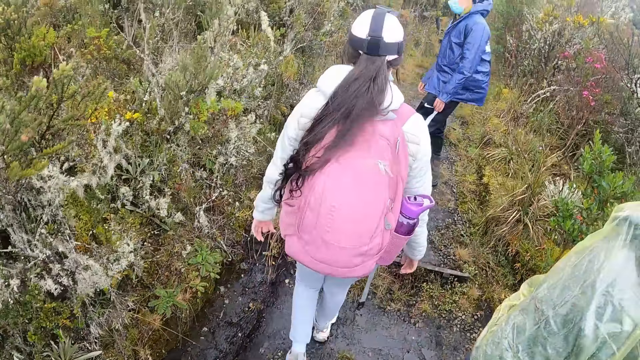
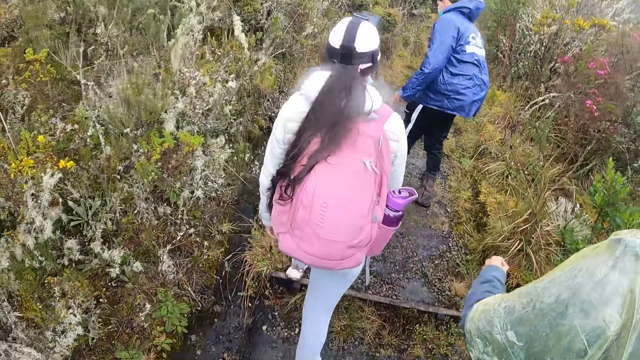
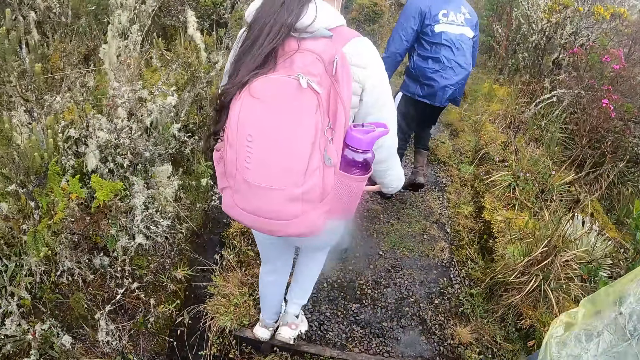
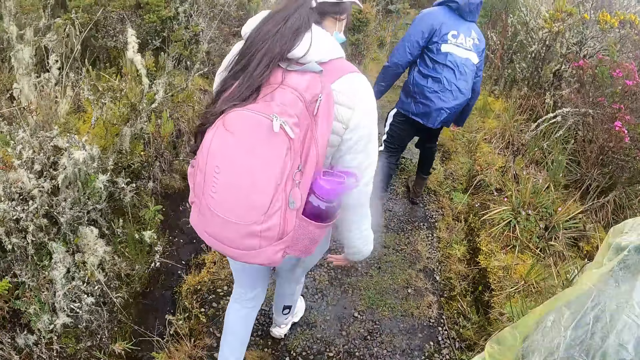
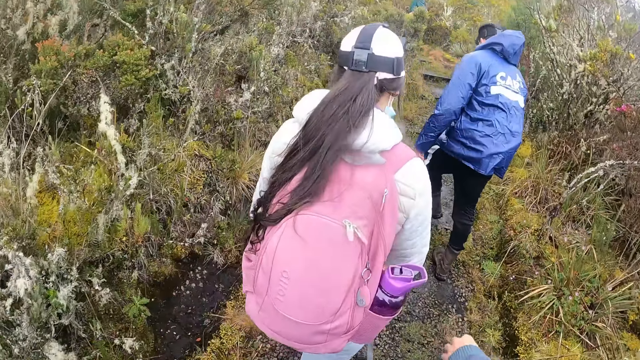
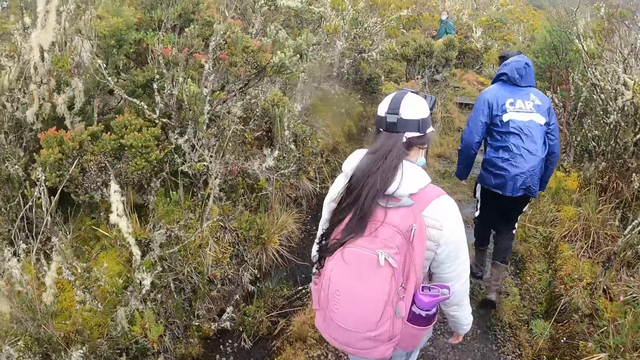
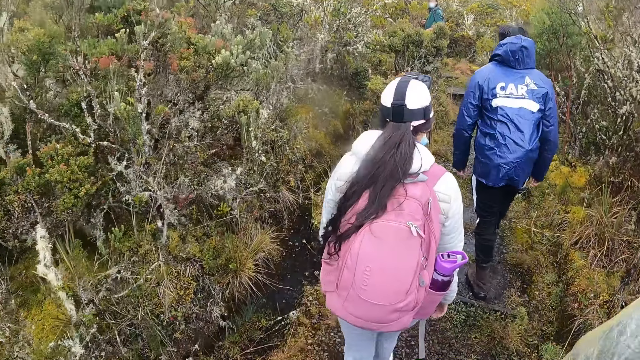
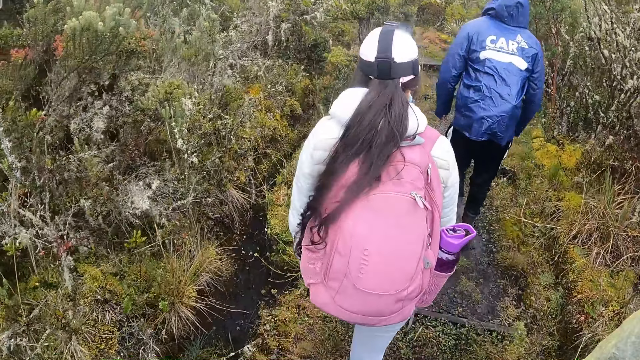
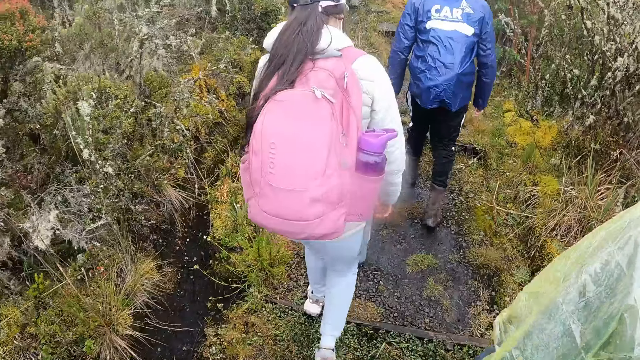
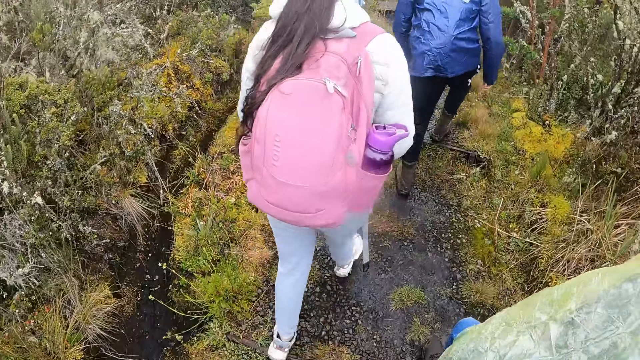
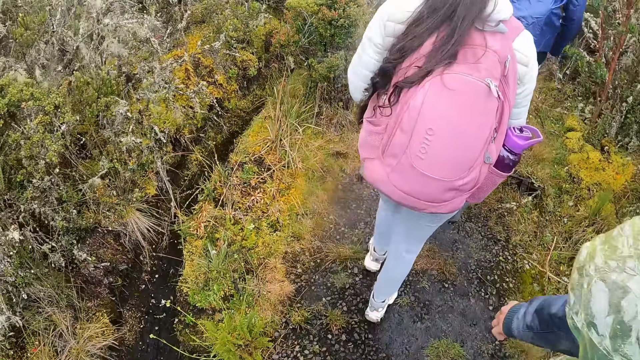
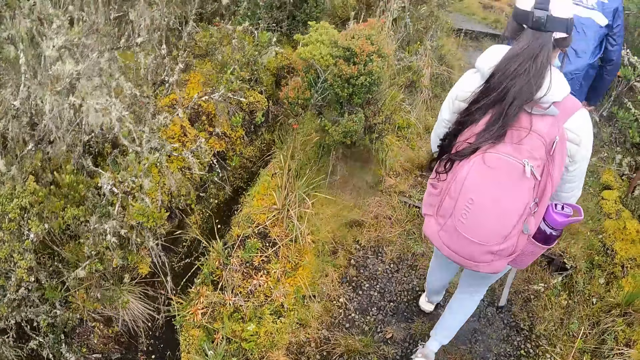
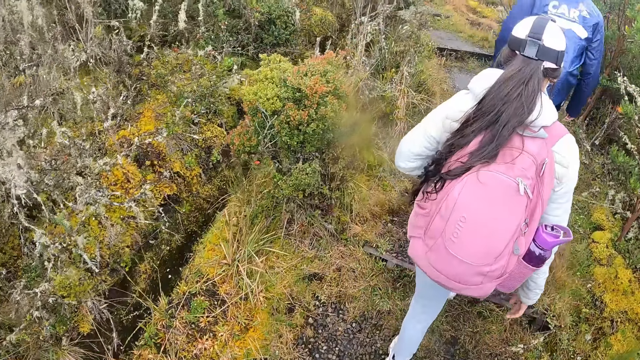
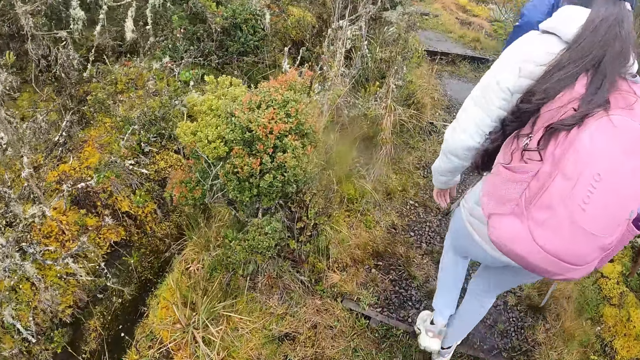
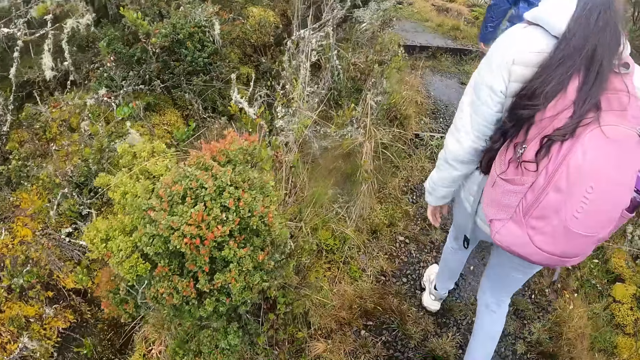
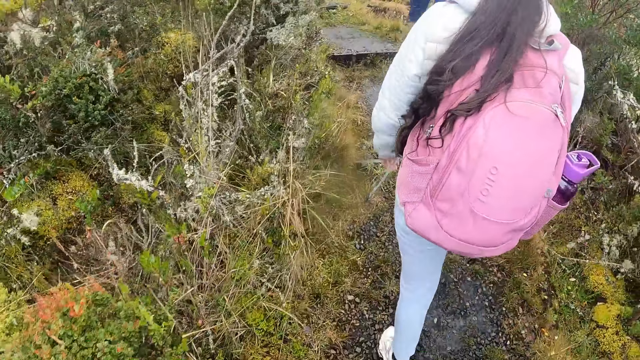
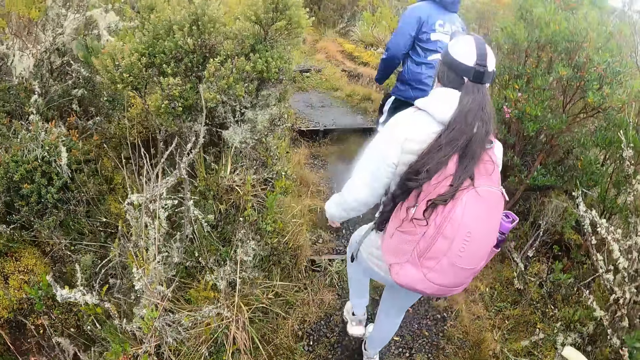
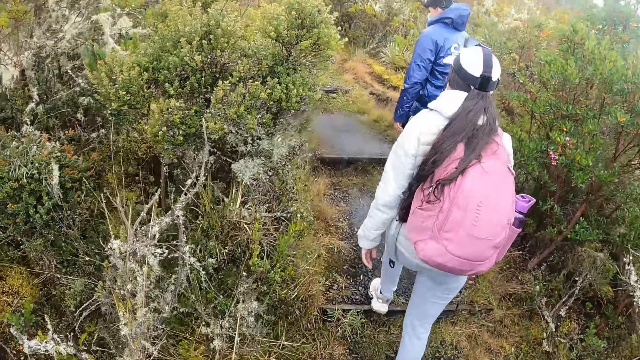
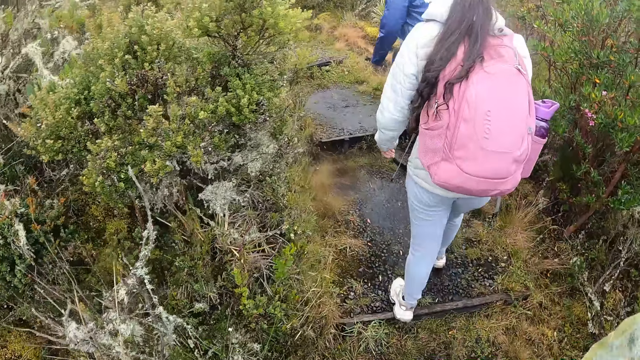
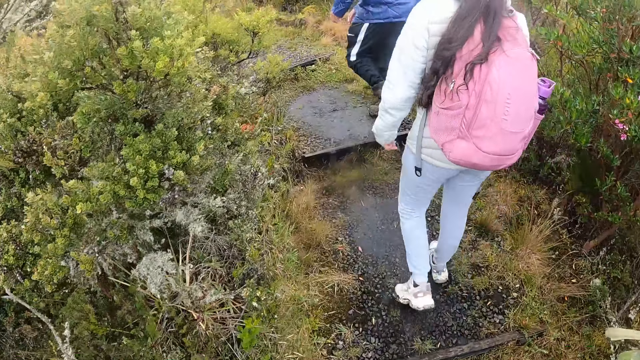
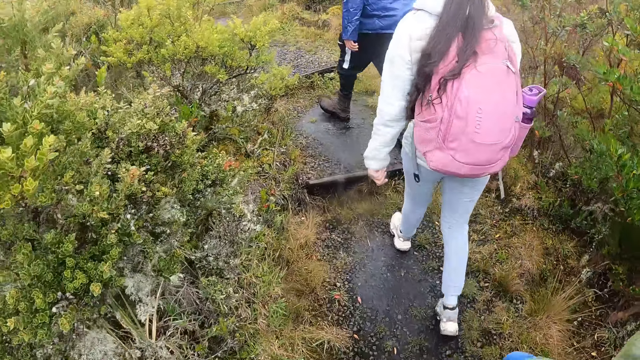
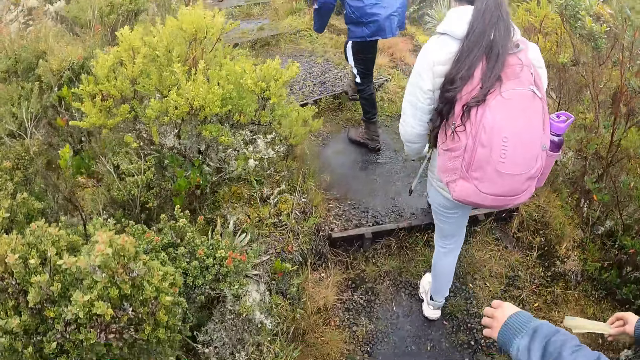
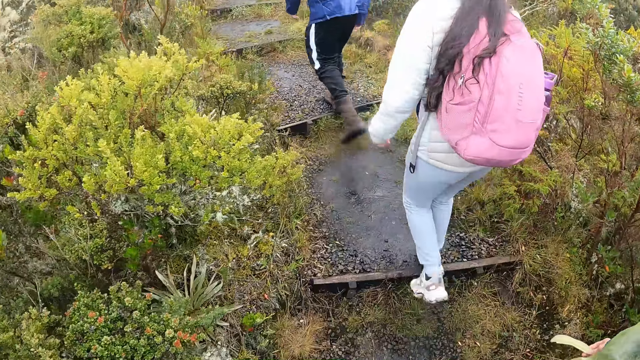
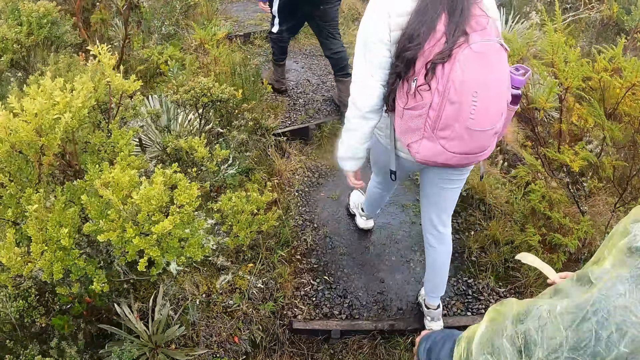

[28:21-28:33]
The camera wearer interacts with the woman. They hike the mountain.

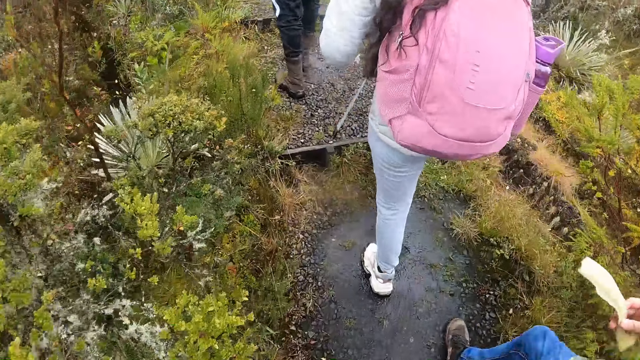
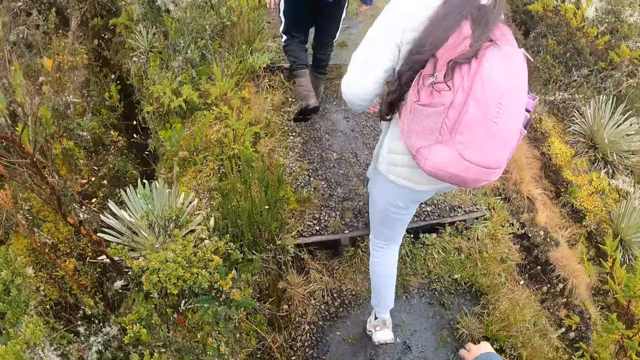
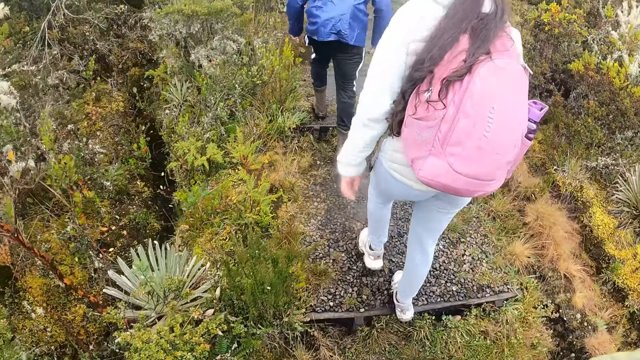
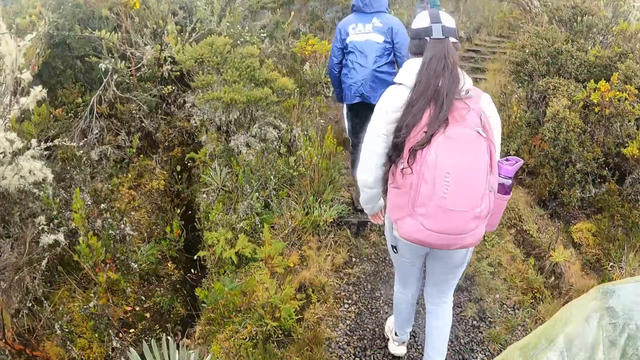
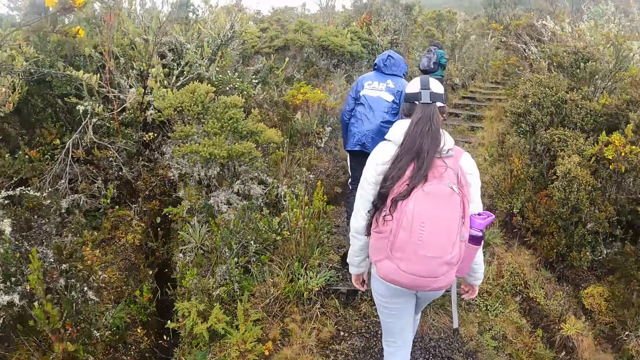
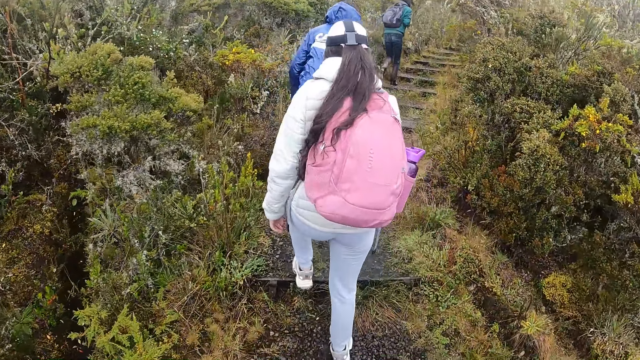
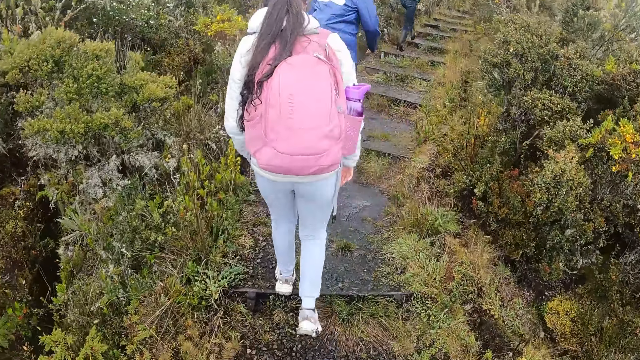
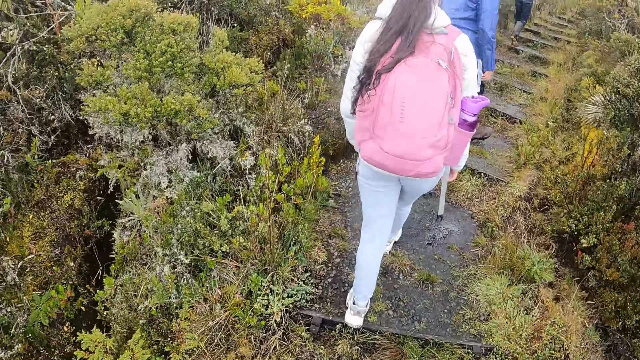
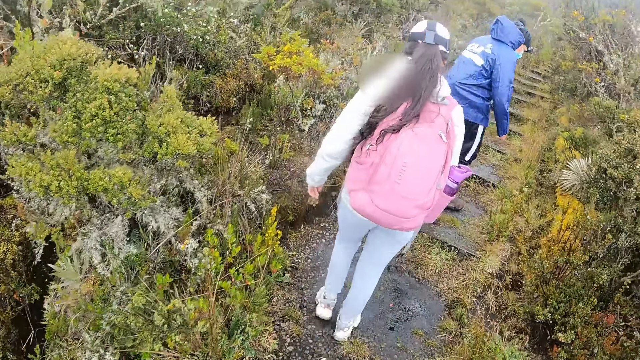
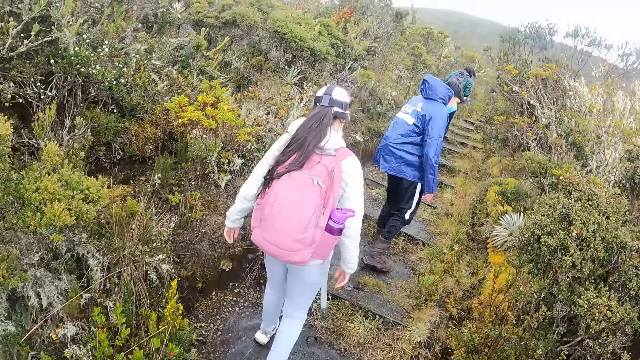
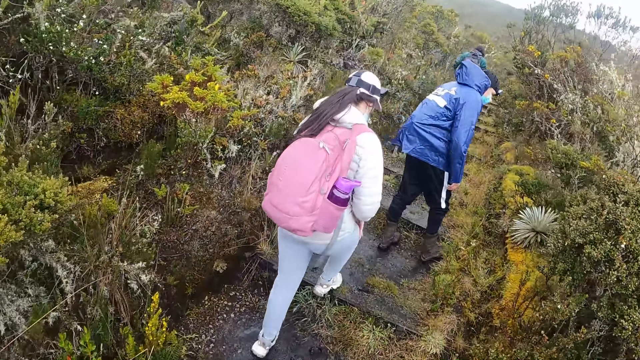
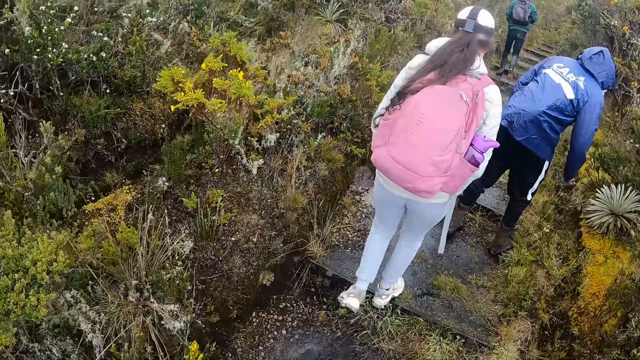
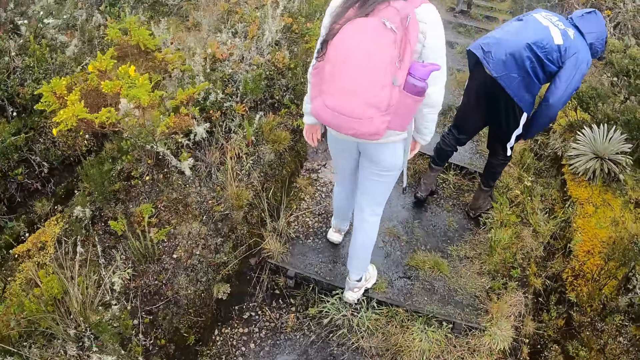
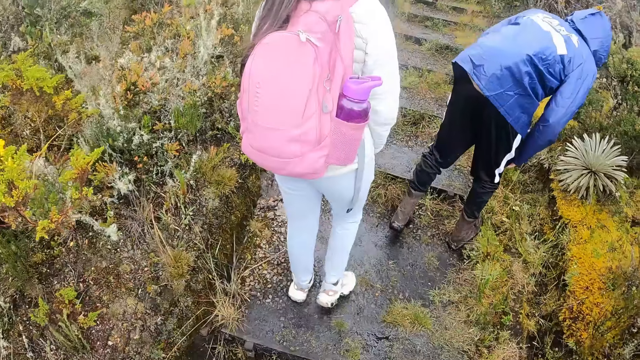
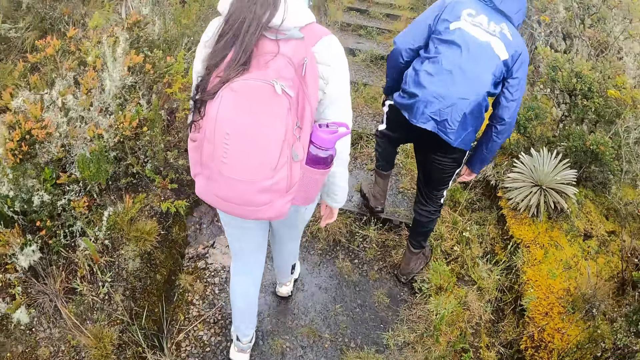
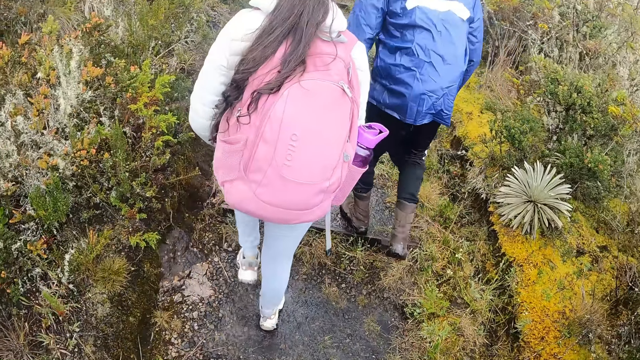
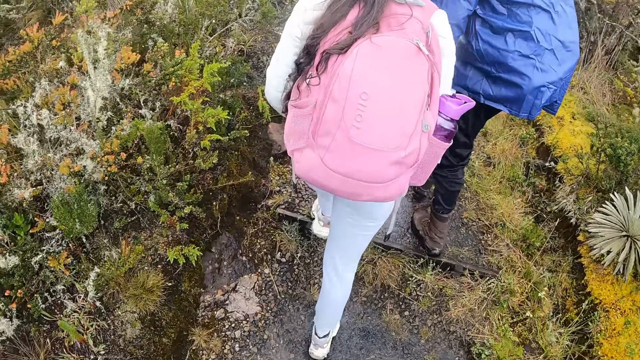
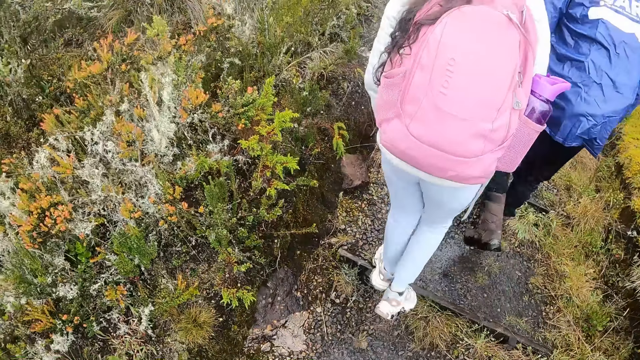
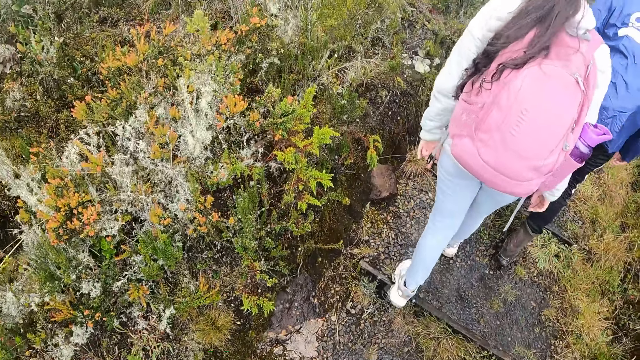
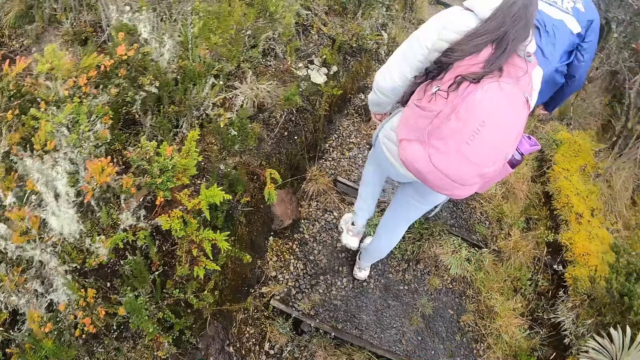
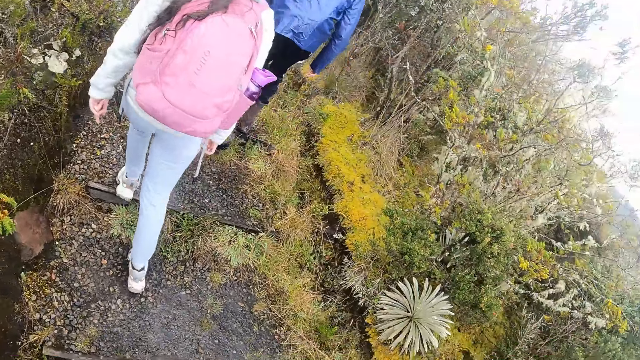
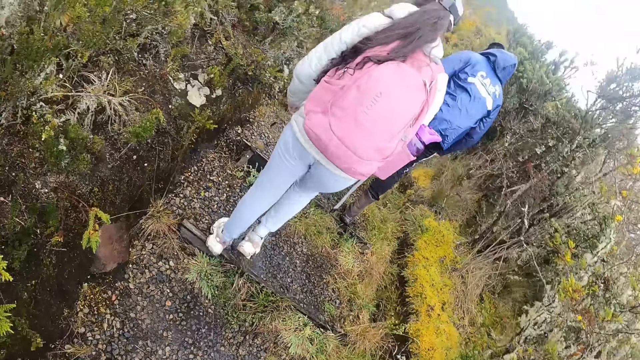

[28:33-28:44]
The camera wearer looks around. They hike the mountain.
